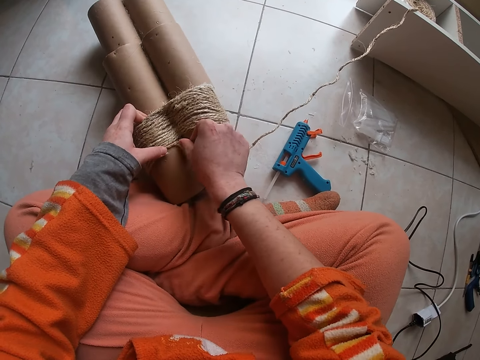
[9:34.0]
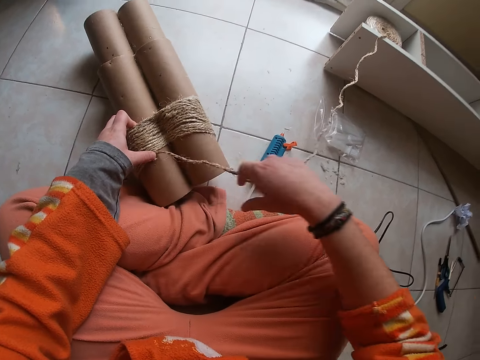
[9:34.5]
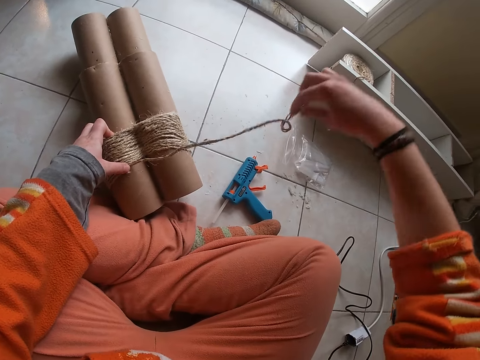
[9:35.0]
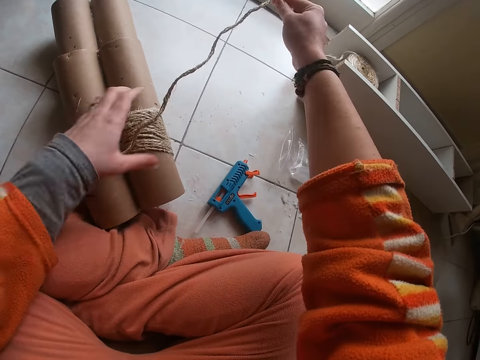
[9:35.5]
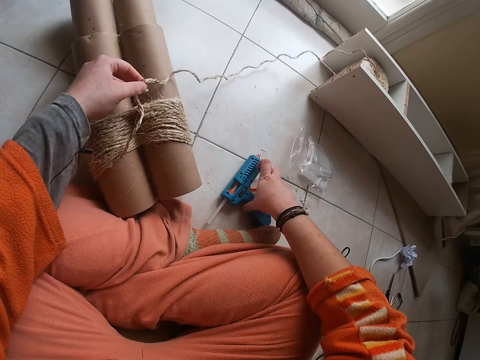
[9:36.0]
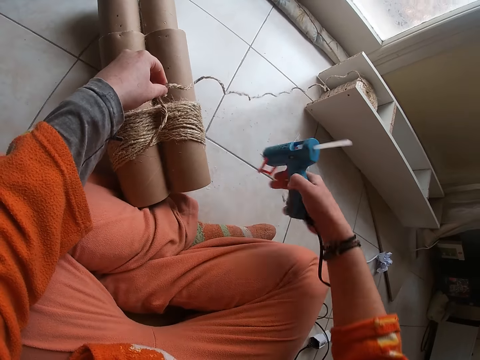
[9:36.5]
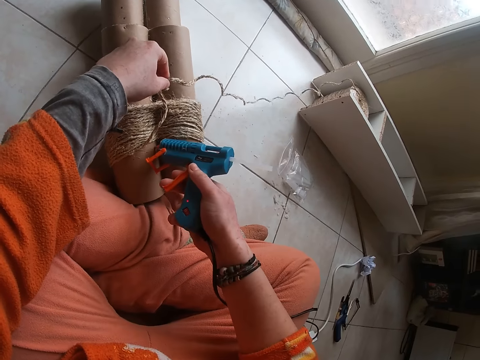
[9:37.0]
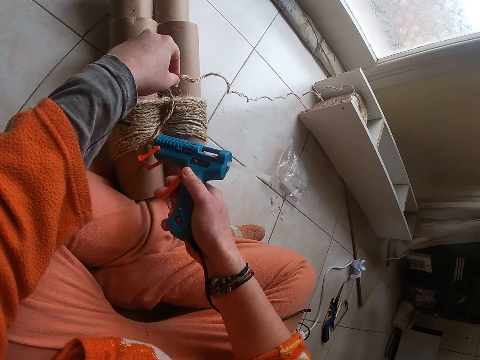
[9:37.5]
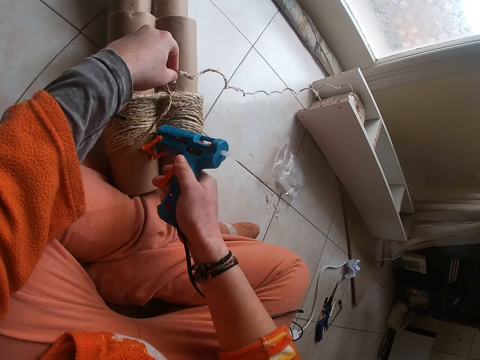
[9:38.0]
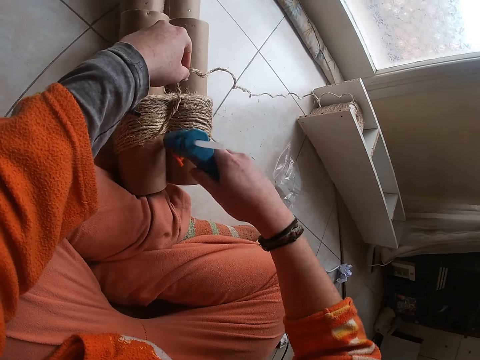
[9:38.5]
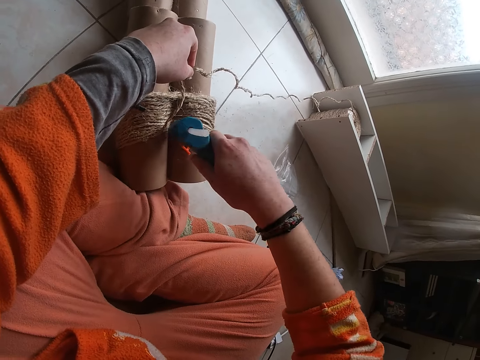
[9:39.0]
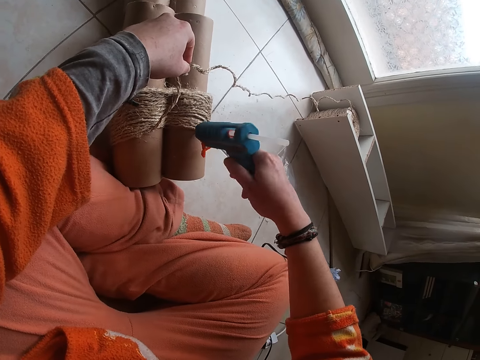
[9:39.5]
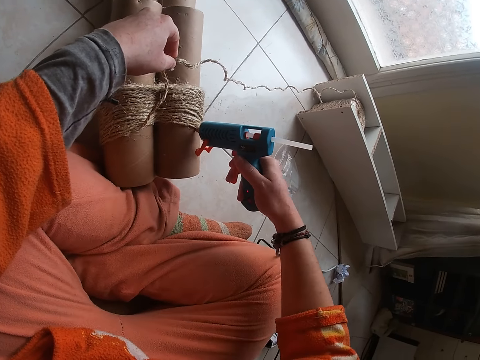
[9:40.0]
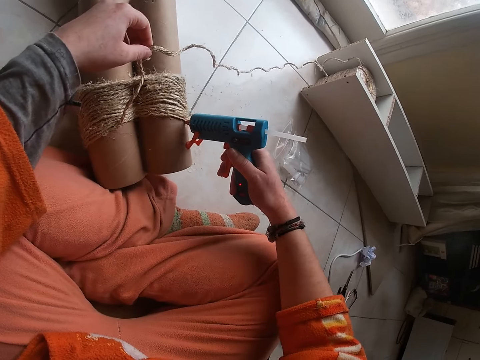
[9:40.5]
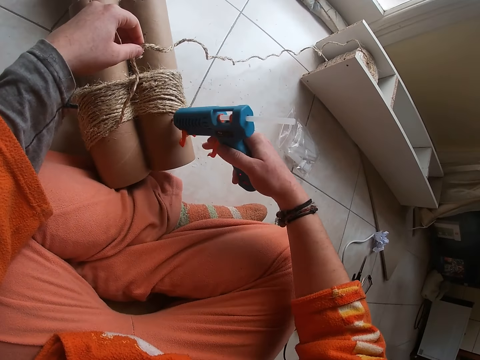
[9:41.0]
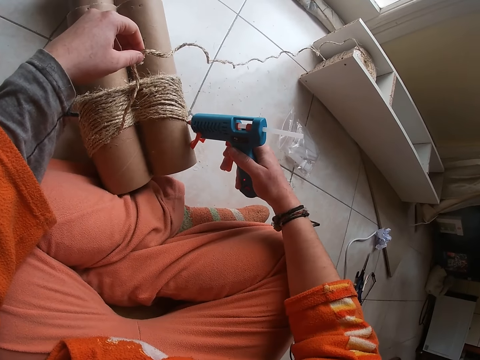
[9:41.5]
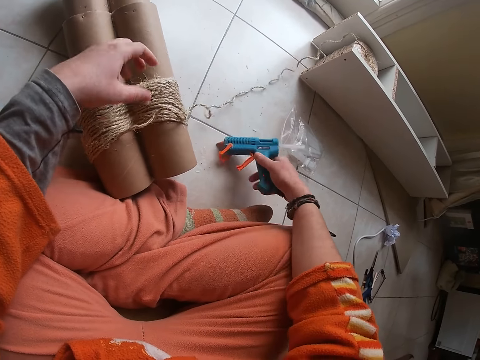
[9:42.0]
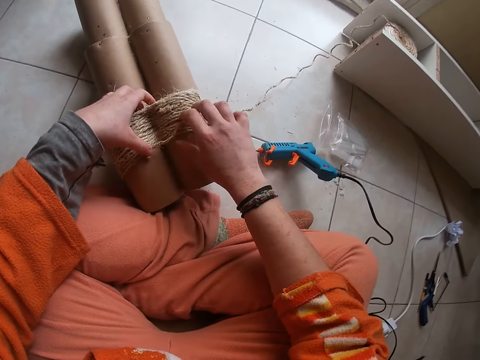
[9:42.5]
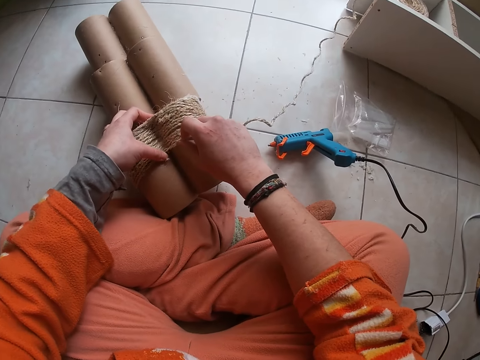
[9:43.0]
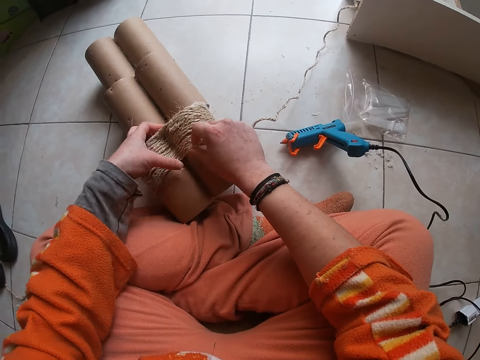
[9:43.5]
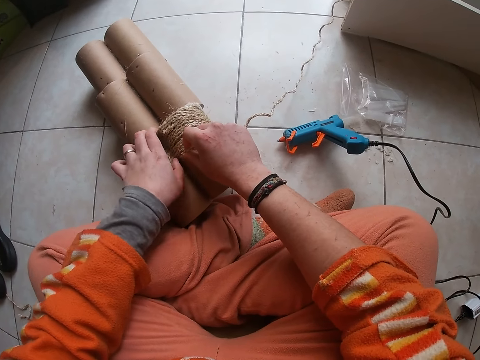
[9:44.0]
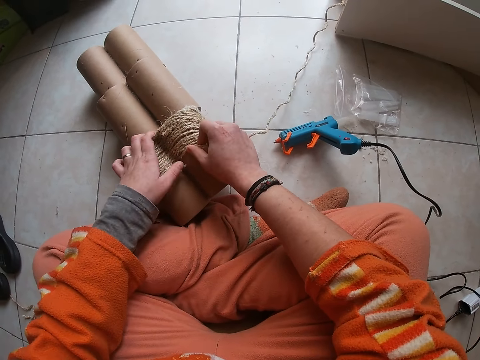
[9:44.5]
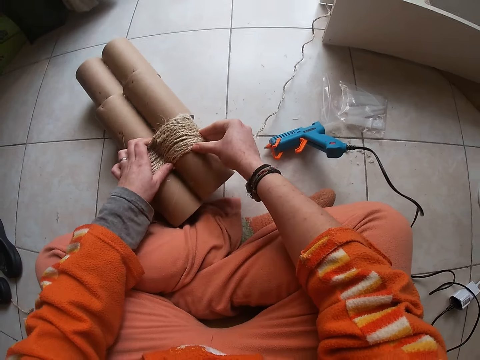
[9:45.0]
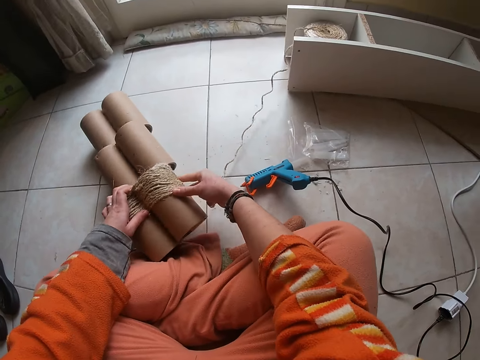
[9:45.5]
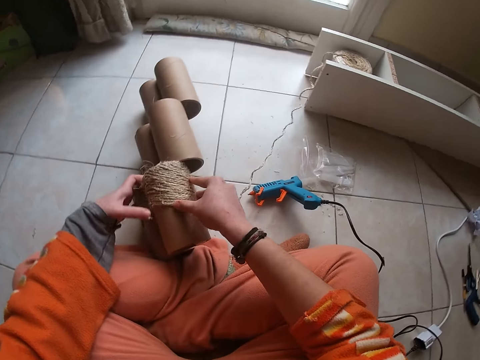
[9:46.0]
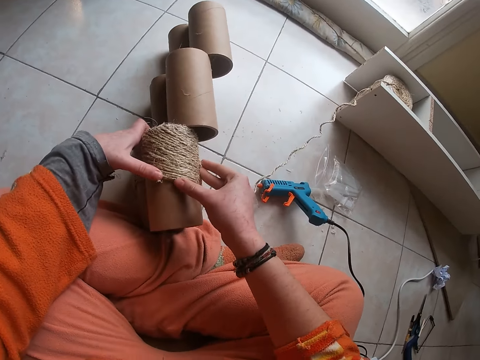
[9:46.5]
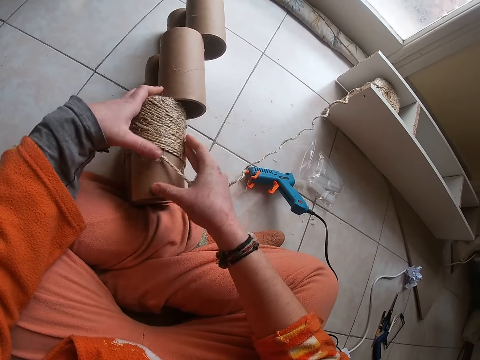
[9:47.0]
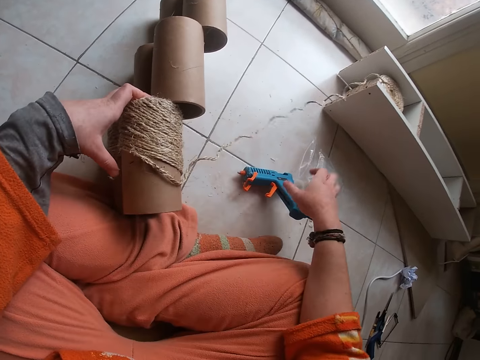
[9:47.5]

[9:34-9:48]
The camera wearer straightens the sisal rope with her right hand. She pulls the sisal rope with her left hand. She grabs the glue gun from the floor with her right hand. She applies glue on the cardboard craft tube with the glue gun in her right hand. She drops the glue gun on the floor with her right hand. She presses down the sisal rope on the cardboard craft tube with both hands. She turns the cardboard craft tube with both hands. She presses down the sisal rope on the cardboard craft tube with both hands.

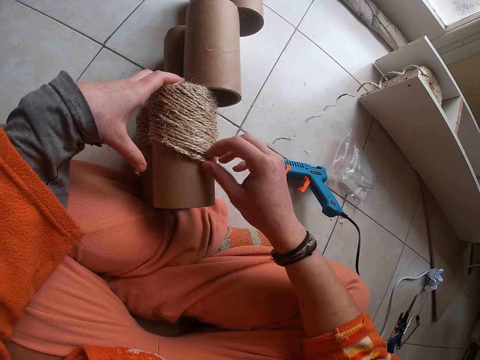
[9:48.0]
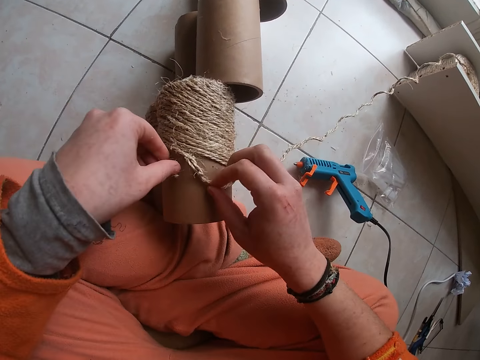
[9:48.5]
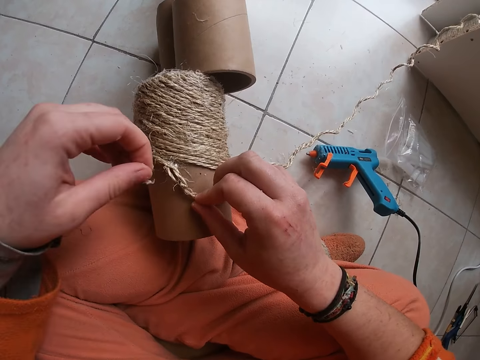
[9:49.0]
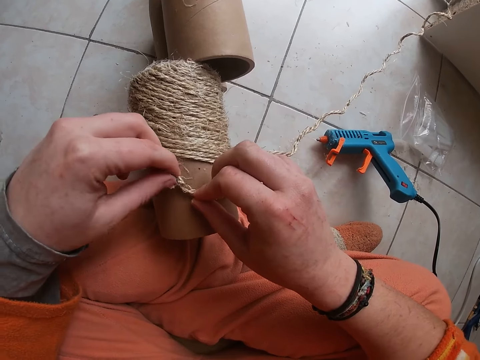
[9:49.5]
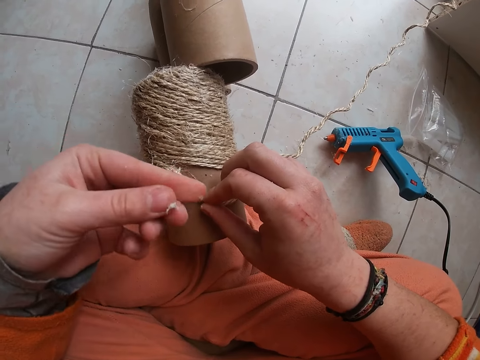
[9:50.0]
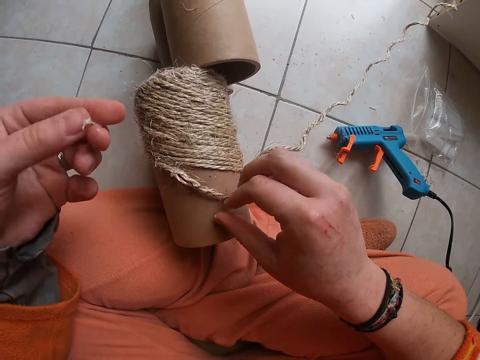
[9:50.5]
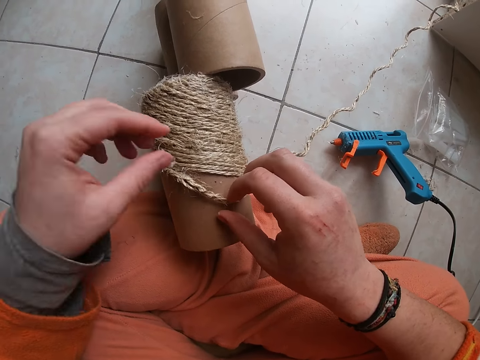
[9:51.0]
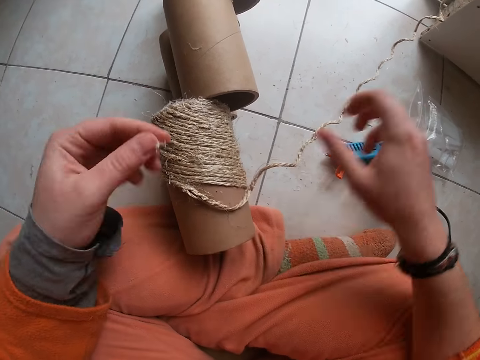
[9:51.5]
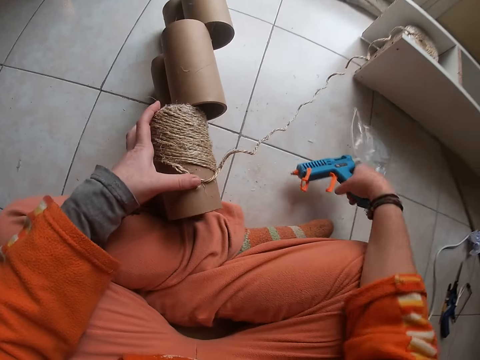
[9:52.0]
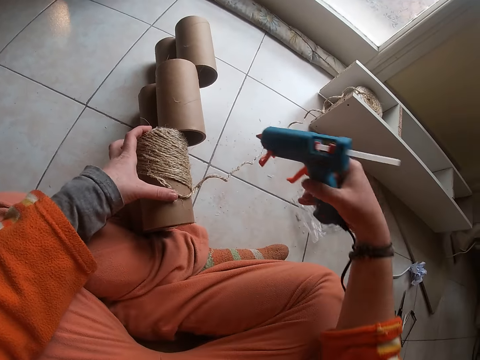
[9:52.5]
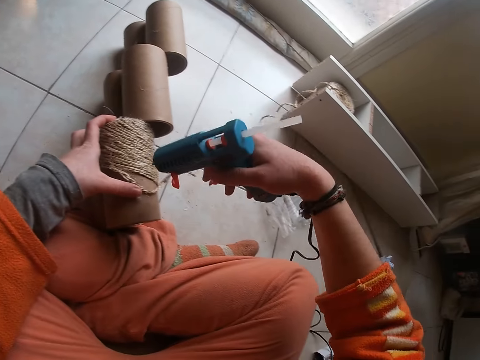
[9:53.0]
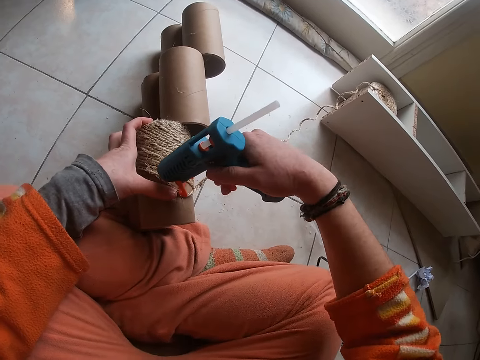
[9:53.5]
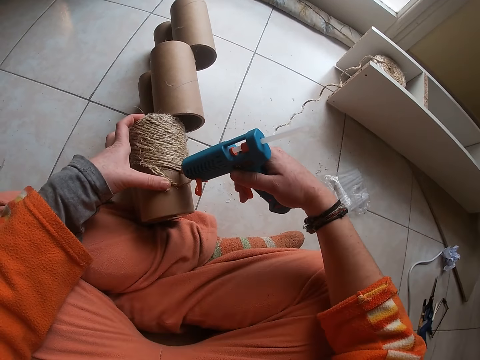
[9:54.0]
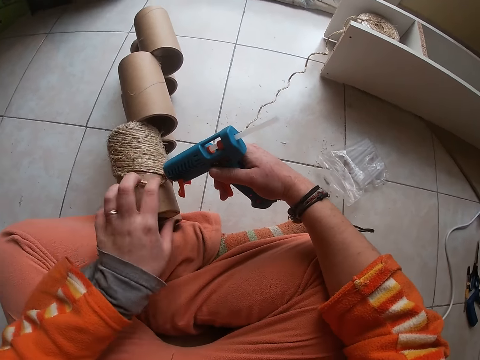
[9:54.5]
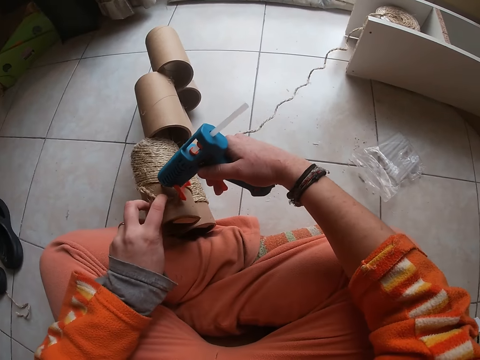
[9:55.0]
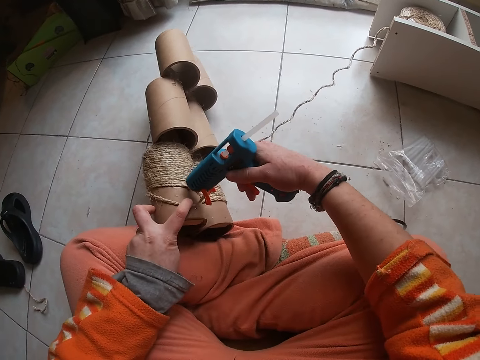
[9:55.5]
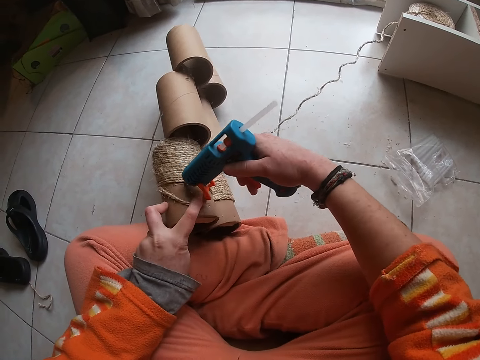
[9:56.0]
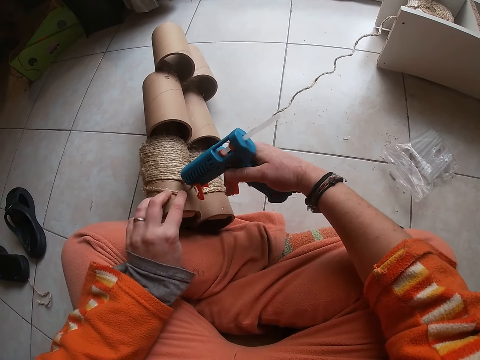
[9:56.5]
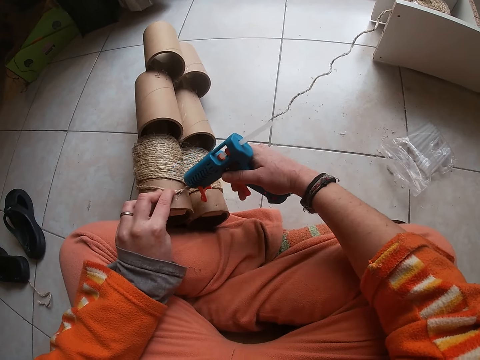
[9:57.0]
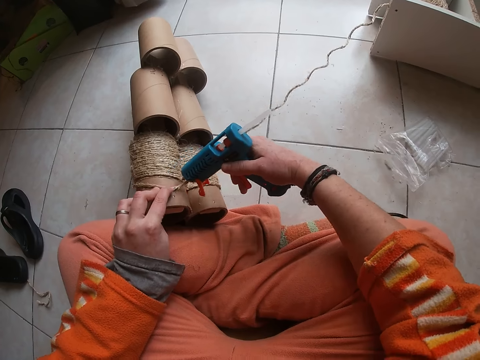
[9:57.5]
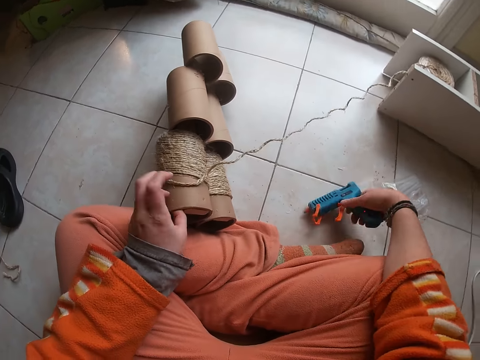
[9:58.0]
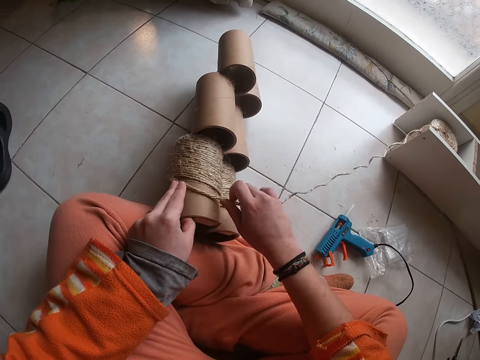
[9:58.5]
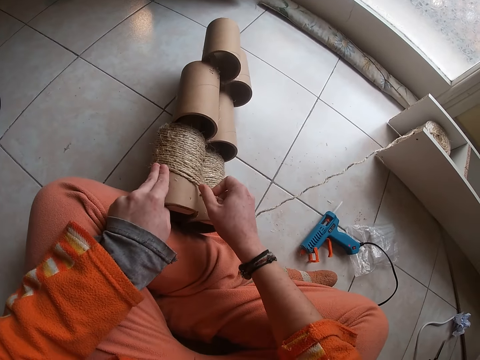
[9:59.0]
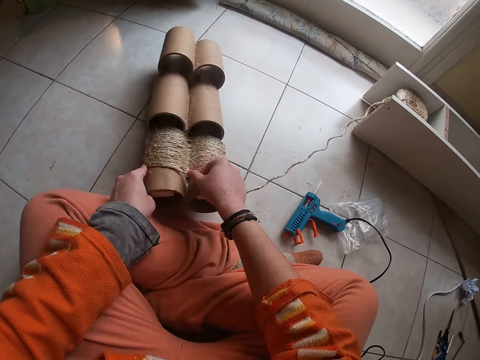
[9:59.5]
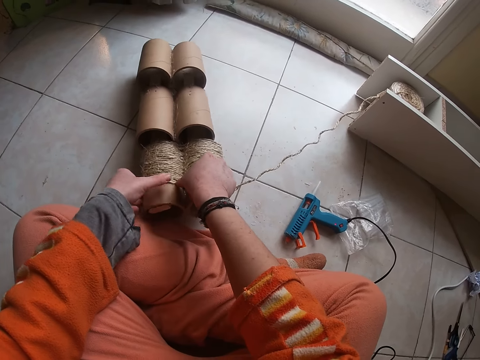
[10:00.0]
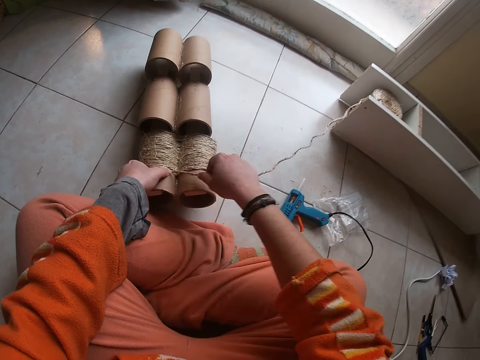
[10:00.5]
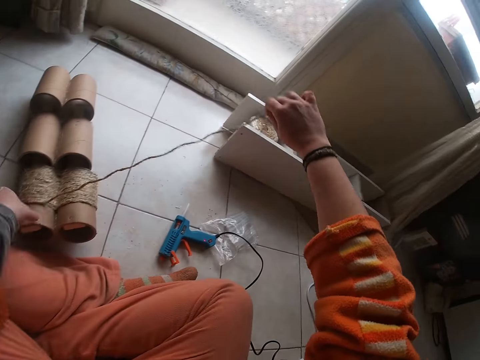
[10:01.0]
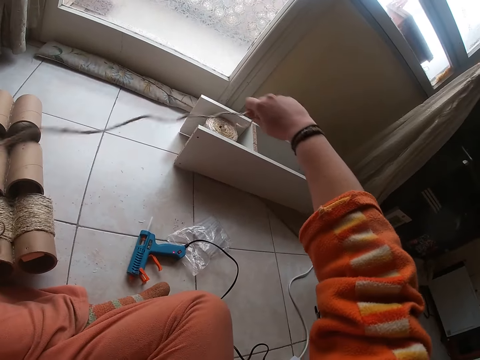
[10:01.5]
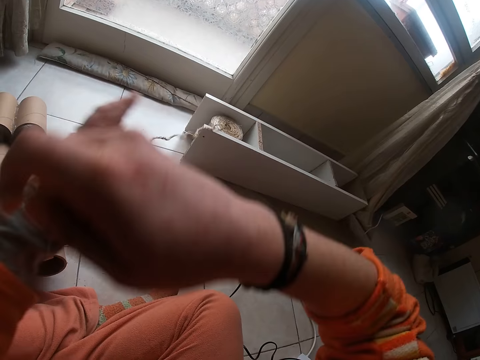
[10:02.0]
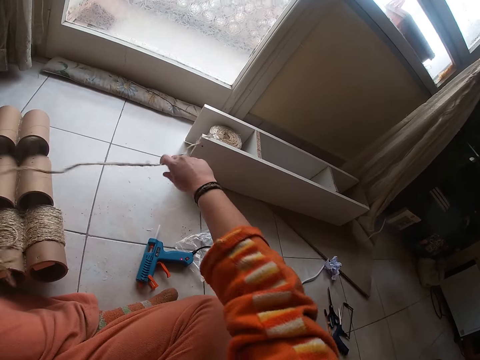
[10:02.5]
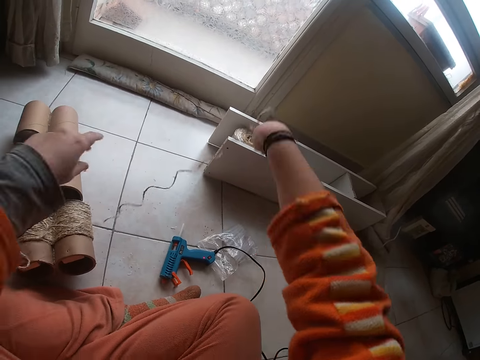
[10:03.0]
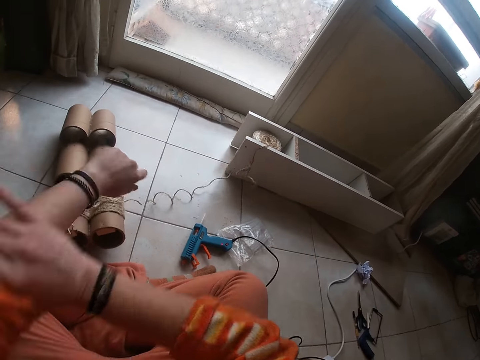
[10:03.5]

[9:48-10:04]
The camera wearer grabs the sisal rope with her right hand. She picks strands from the sisal rope with her left hand. She removes excess glue from the box or cardboard craft tube. She presses the sisal rope with her left hand. She grabs the glue gun from the floor with her right hand. She applies glue on the cardboard craft tube with the glue gun in her right hand. She pulls the sisal rope with her left hand. She drops the glue gun on the floor with her right hand. She grabs the sisal rope with her right hand. She presses down the sisal rope on the cardboard craft tube with both hands. She pulls out an additional length of the sisal rope with both hands. She releases the sisal rope with both hands. She rolls up her left sleeve with her right hand.
